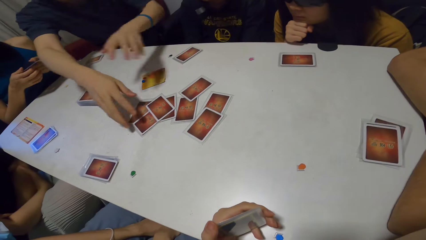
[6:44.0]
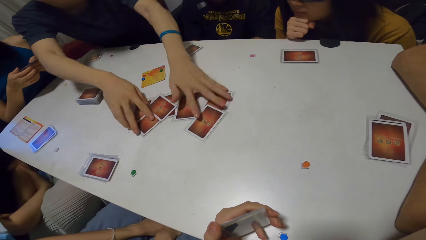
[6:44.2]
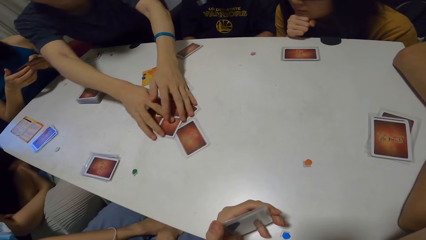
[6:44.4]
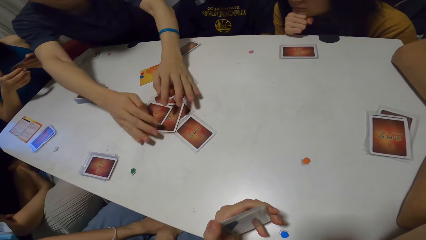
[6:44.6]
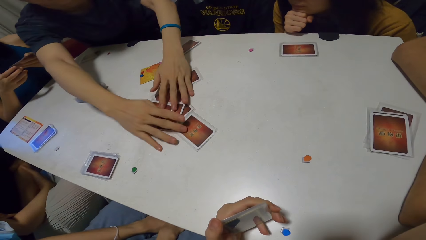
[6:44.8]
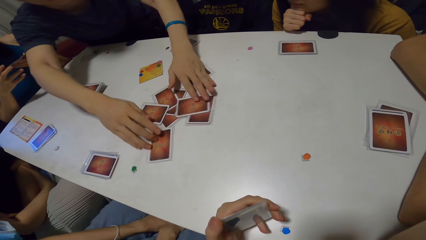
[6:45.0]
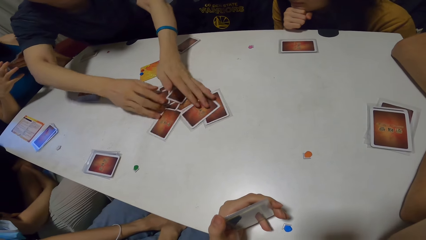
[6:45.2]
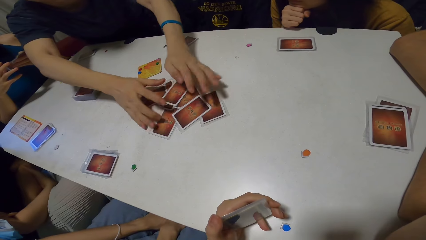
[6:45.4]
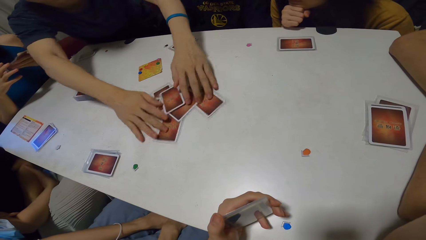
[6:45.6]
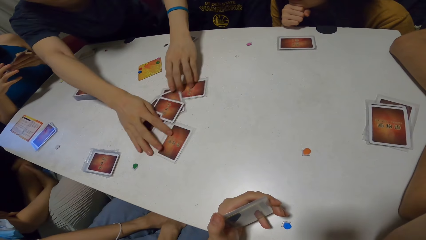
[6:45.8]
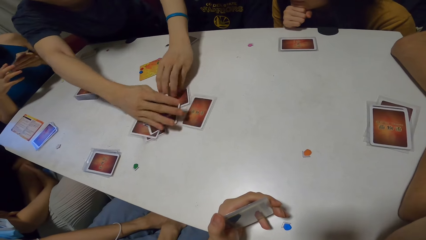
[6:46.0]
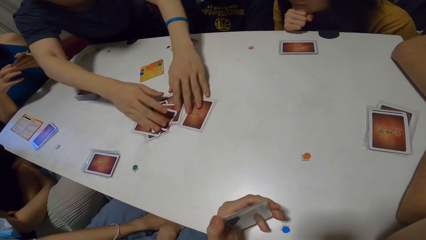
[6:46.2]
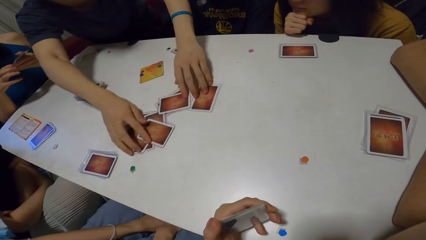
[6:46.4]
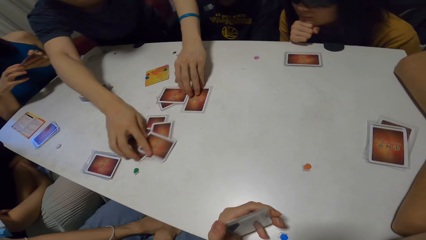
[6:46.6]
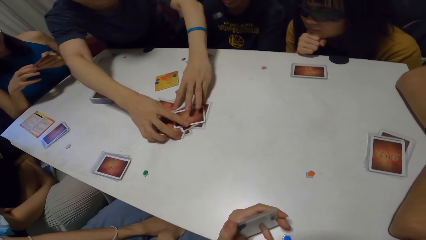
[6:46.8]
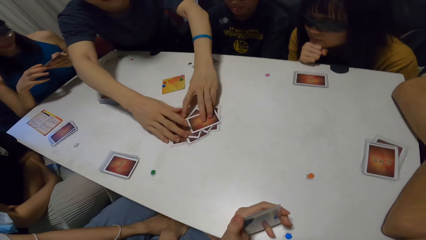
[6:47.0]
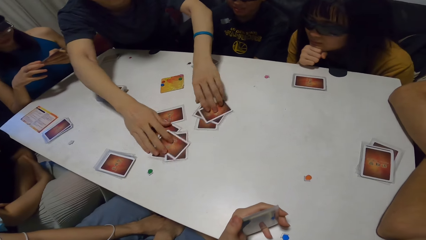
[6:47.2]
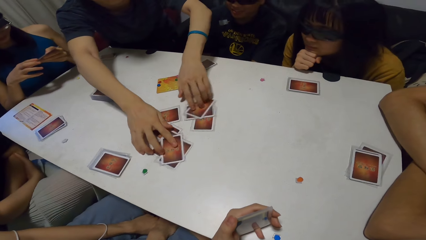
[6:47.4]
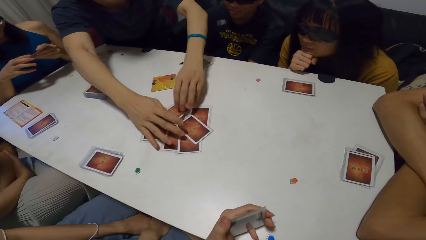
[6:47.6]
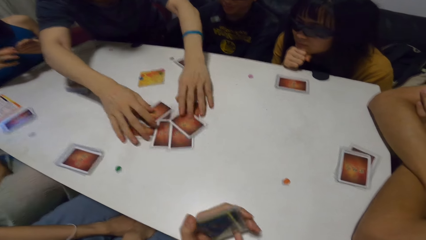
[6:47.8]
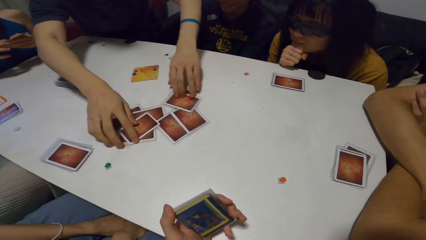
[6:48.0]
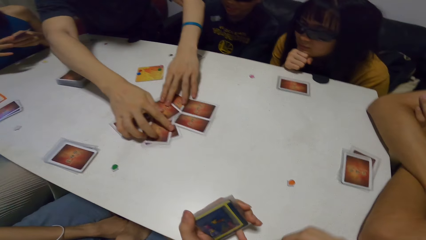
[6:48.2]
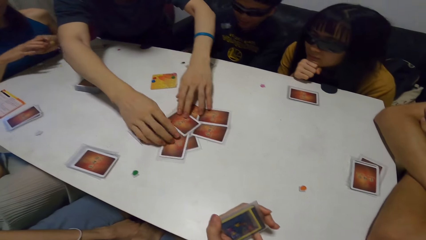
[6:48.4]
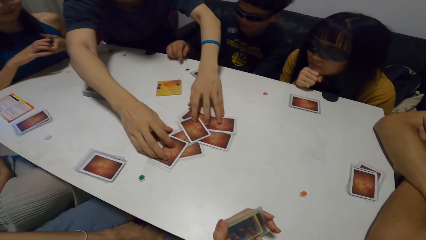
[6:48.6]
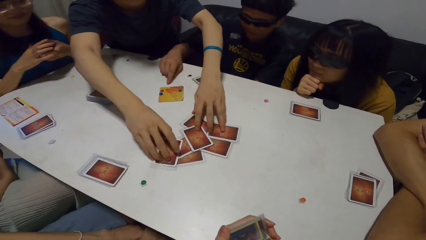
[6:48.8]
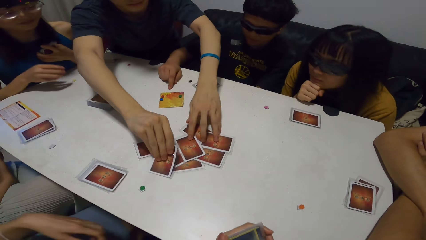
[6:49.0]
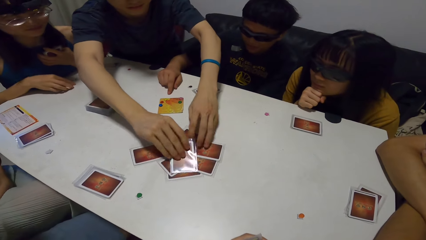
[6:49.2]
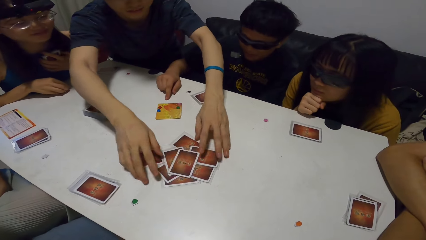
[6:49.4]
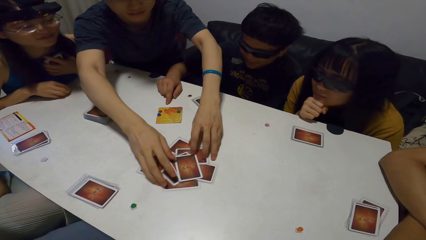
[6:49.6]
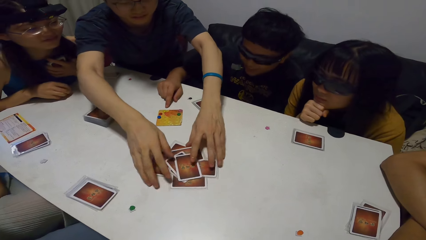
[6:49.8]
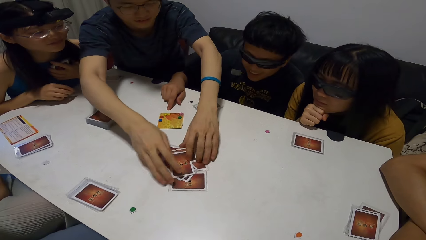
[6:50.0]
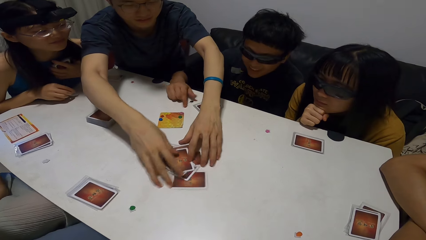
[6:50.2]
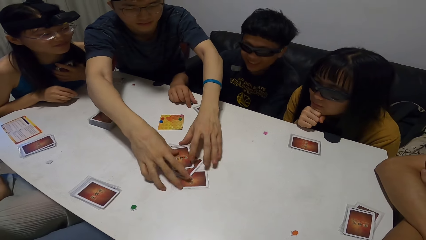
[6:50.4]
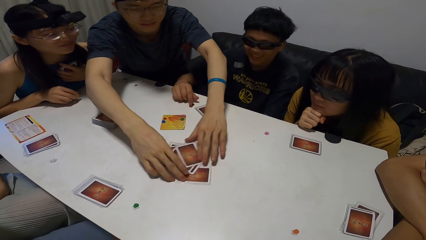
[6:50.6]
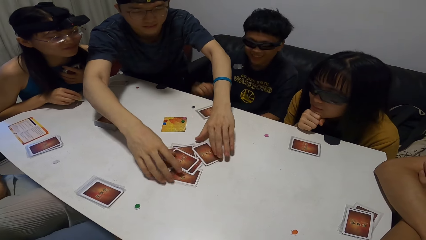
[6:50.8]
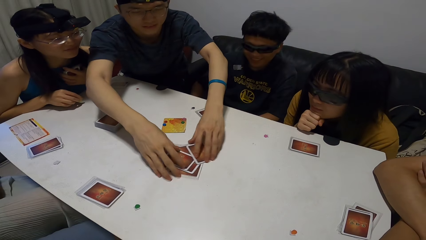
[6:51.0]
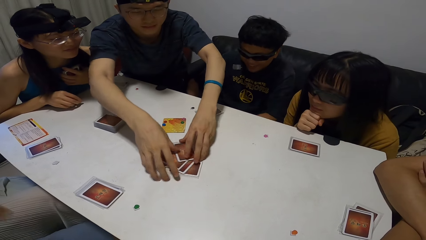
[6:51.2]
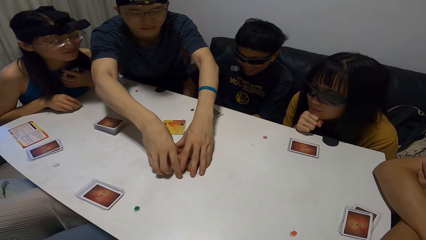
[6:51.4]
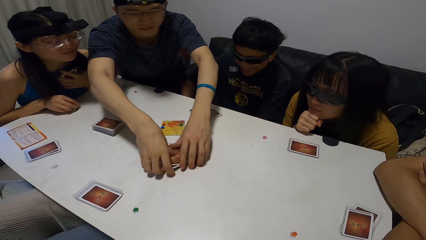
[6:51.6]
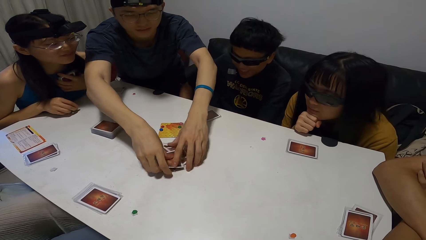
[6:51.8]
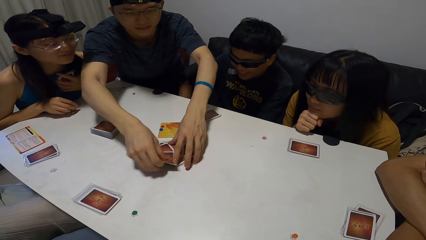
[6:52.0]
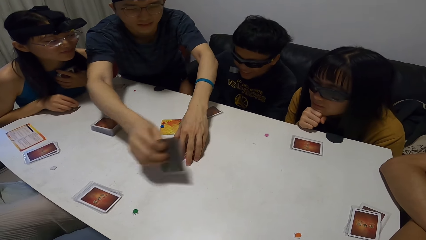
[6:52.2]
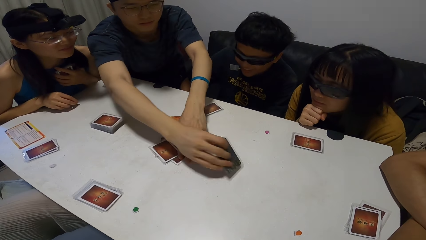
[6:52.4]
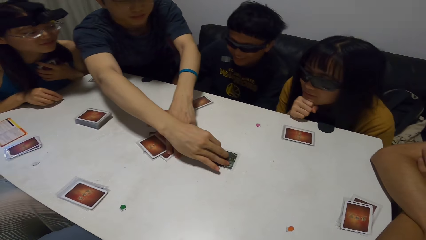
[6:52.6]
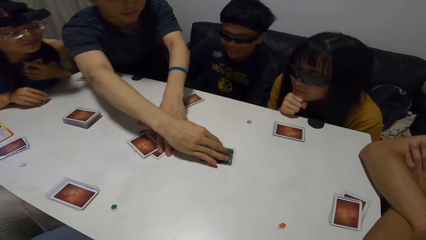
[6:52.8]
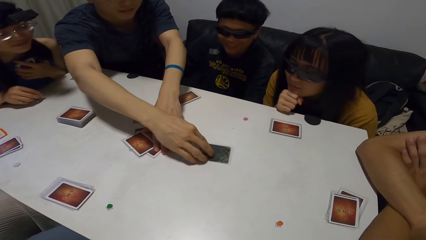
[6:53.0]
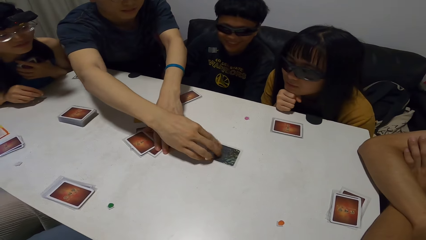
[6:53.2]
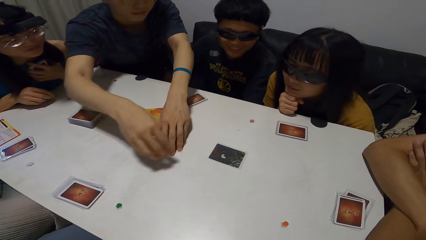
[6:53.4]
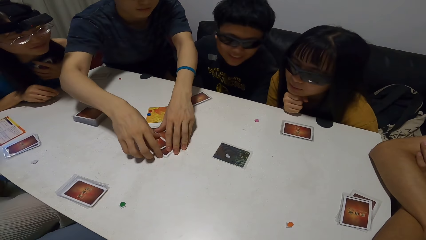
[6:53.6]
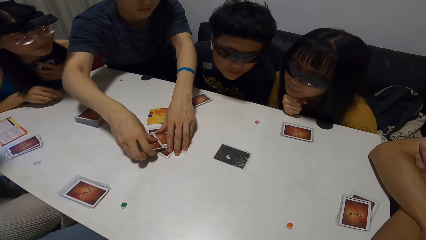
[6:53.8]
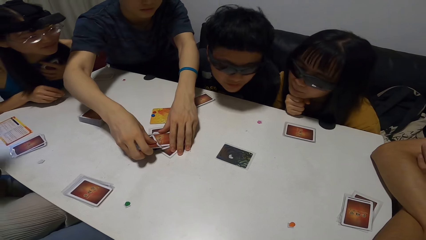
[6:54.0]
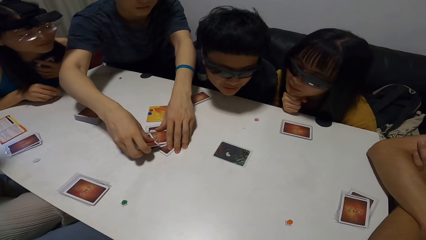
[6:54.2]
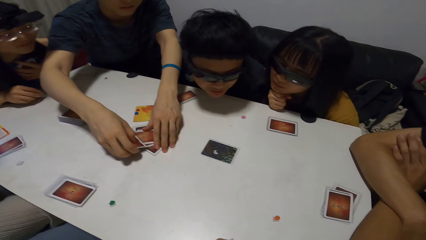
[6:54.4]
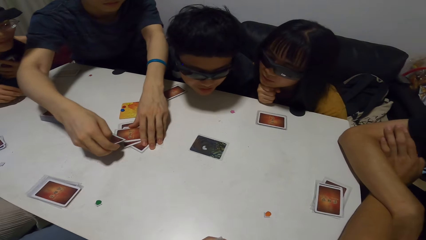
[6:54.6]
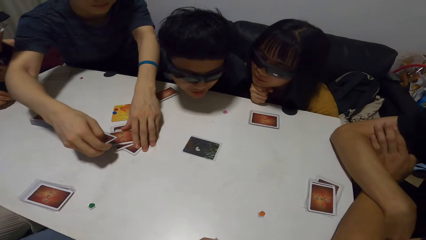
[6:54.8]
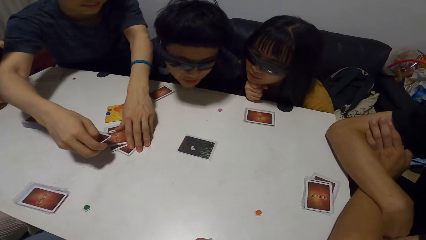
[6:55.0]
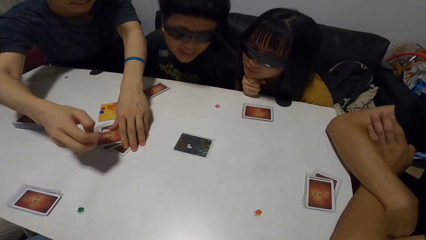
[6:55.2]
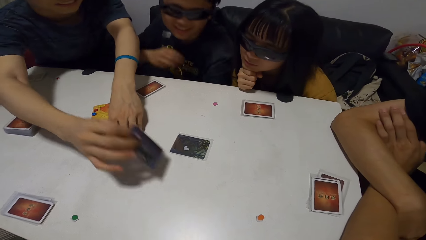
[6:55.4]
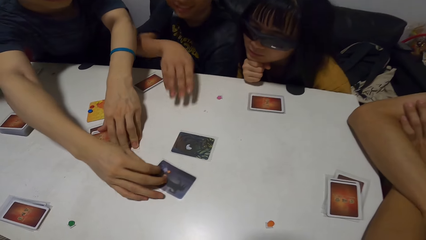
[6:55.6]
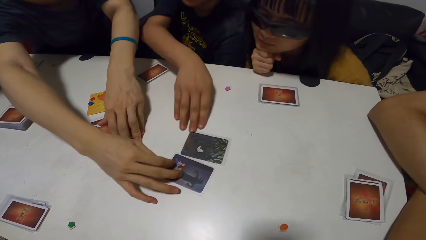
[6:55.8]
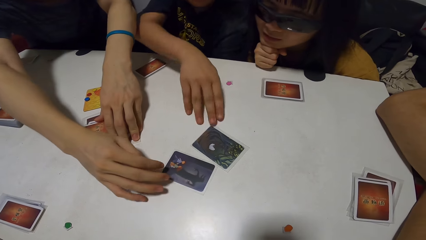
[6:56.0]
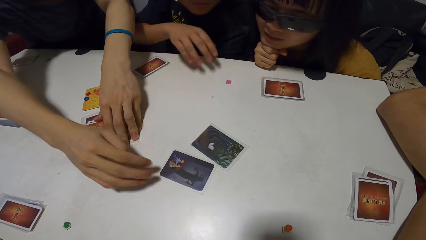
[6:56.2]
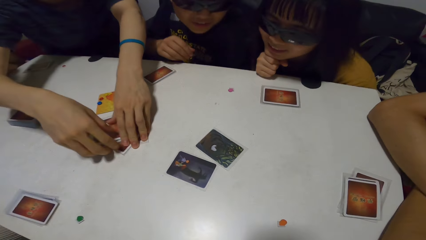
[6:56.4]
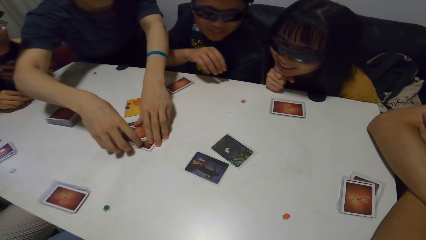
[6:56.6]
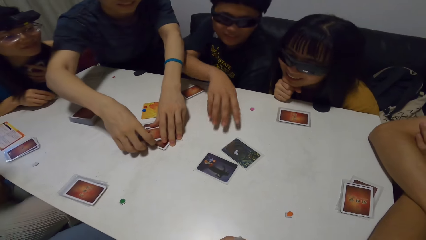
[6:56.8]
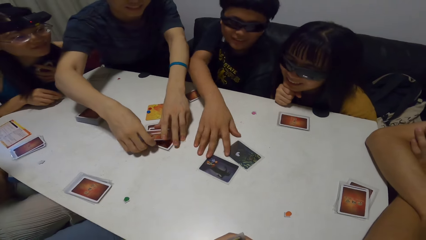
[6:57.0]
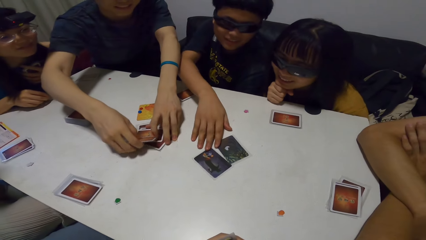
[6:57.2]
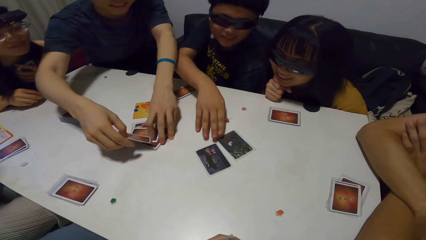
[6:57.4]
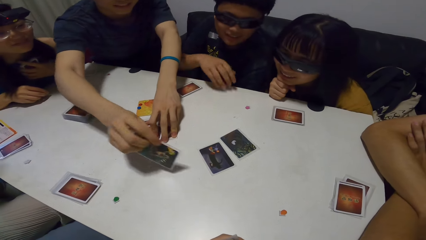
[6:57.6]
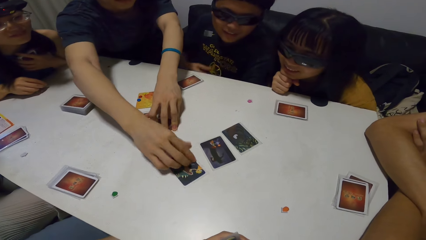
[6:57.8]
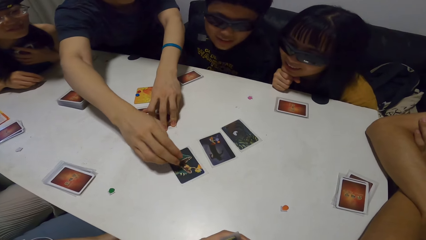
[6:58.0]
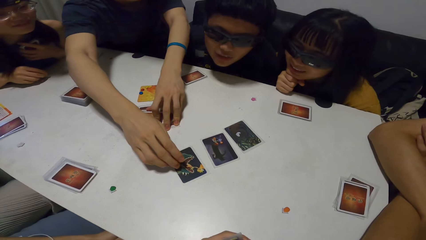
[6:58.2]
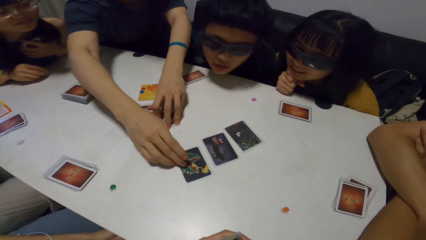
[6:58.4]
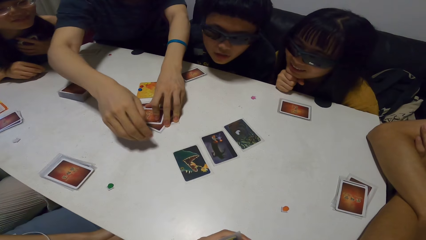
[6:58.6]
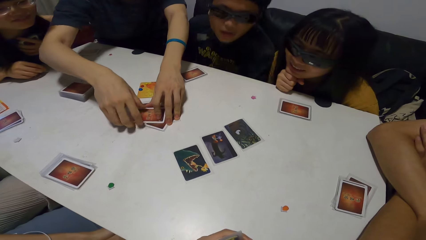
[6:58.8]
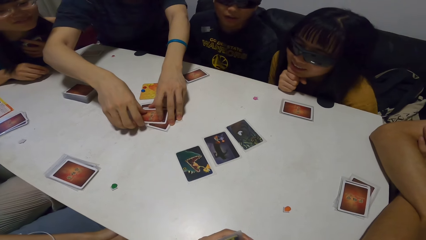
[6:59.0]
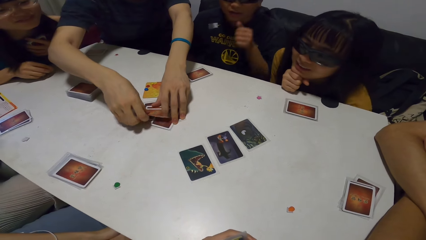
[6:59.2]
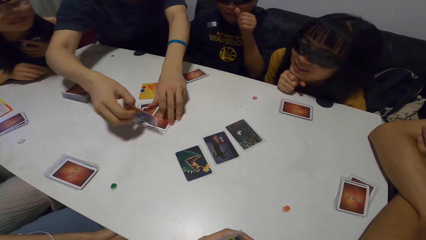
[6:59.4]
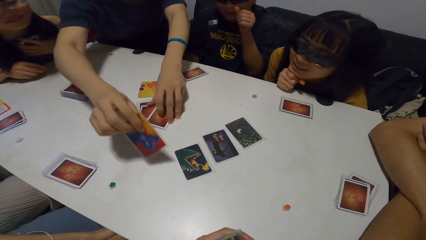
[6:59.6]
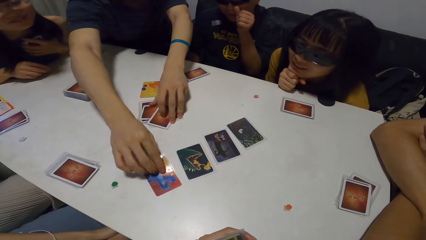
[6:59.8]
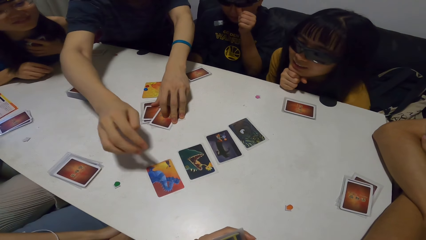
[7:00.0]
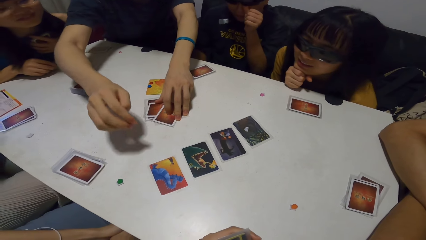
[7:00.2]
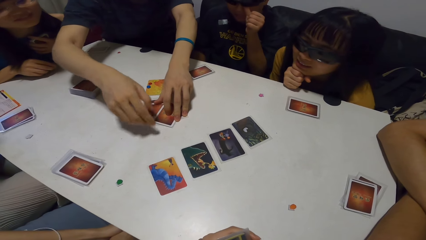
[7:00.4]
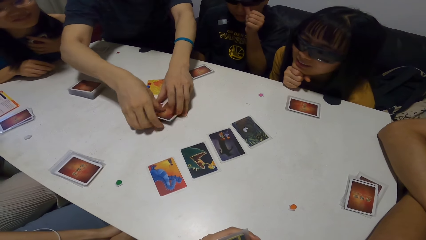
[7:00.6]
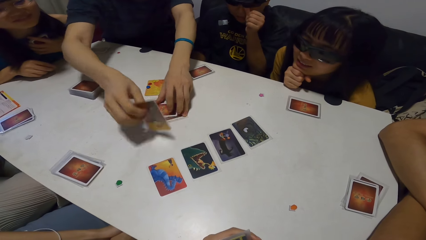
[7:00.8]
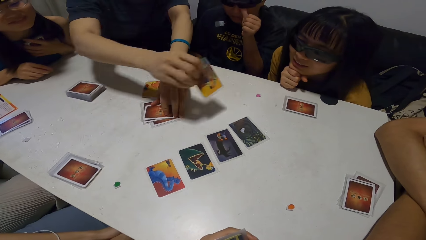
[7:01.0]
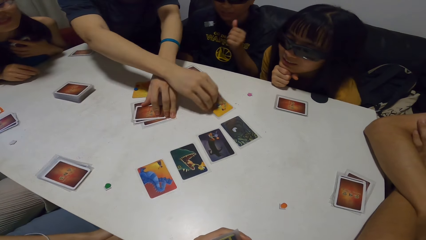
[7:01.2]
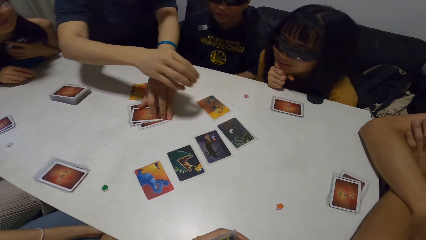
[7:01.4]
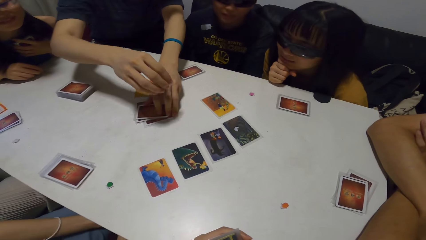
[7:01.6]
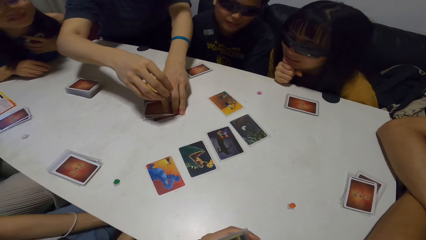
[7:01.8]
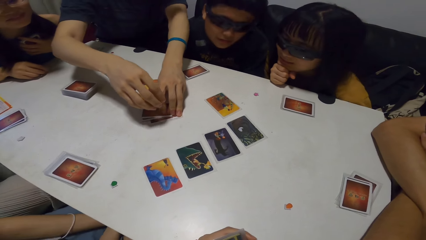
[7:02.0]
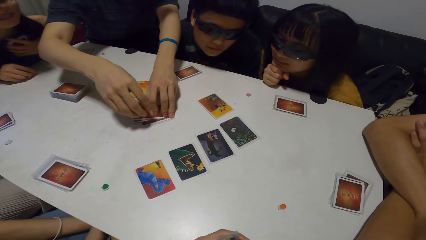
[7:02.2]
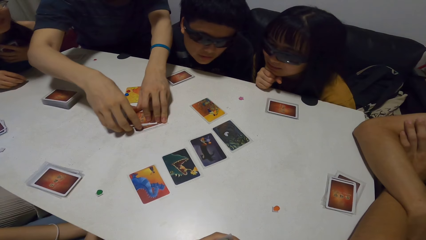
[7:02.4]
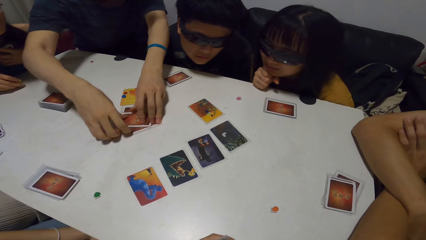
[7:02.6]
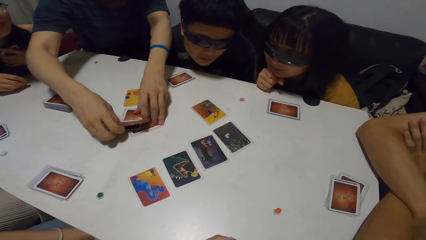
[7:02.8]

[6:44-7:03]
A man picks up cards and shuffles the cards. The camera wearer looks around. A woman leans forward. The man shuffles a card and distributes the cards. He flips cards. Another man stretches out and rubs his face. The first man flips cards.
